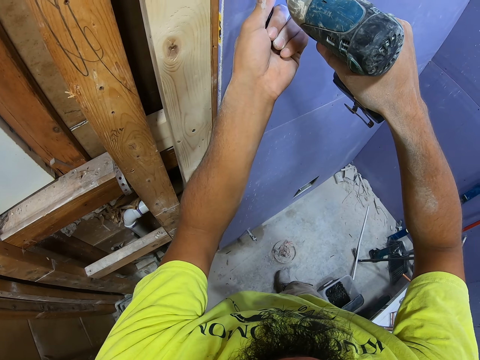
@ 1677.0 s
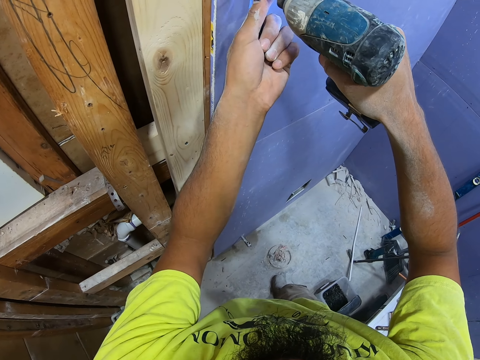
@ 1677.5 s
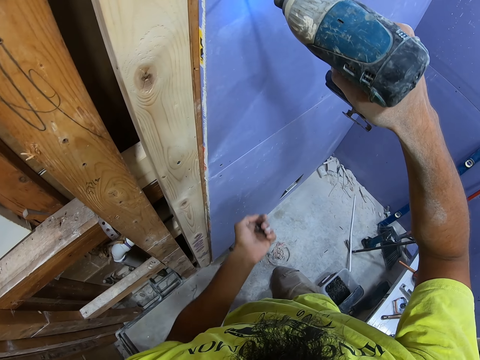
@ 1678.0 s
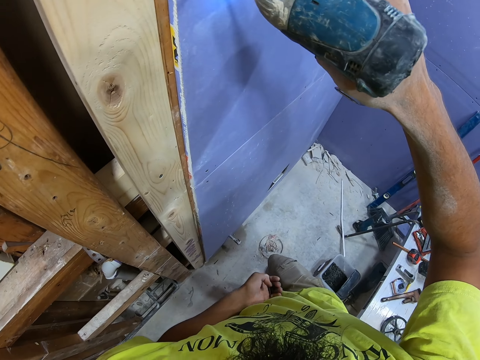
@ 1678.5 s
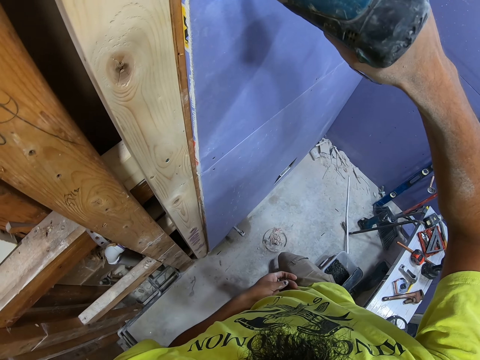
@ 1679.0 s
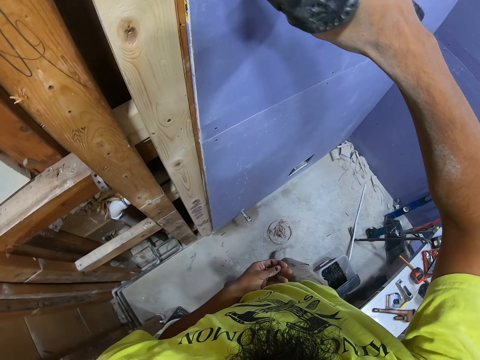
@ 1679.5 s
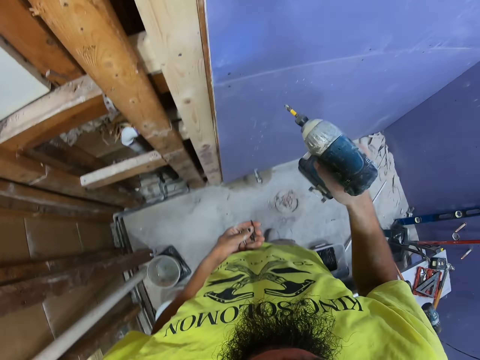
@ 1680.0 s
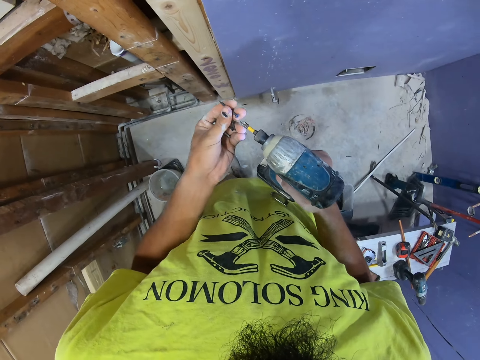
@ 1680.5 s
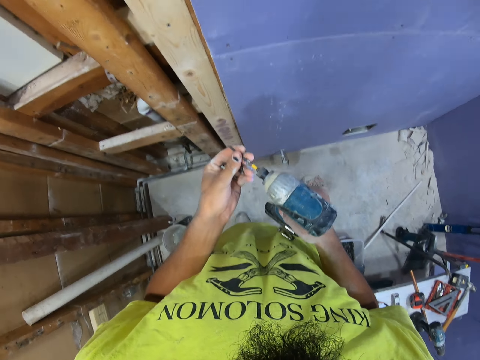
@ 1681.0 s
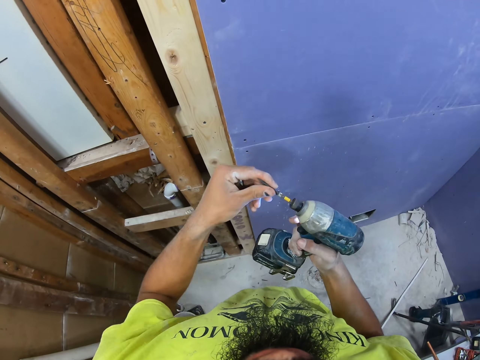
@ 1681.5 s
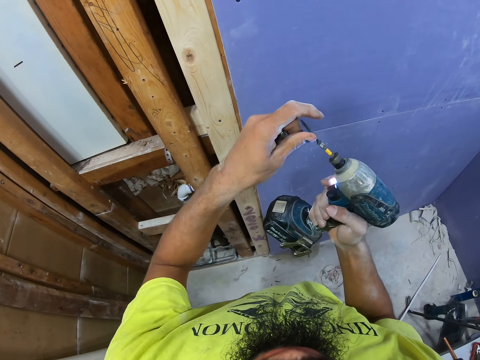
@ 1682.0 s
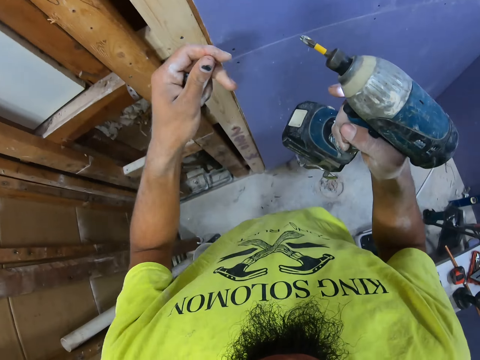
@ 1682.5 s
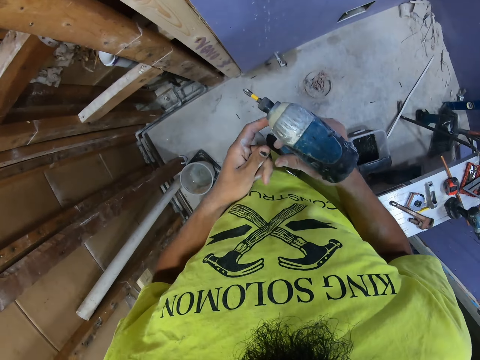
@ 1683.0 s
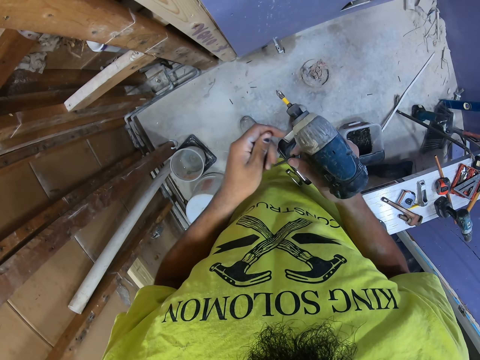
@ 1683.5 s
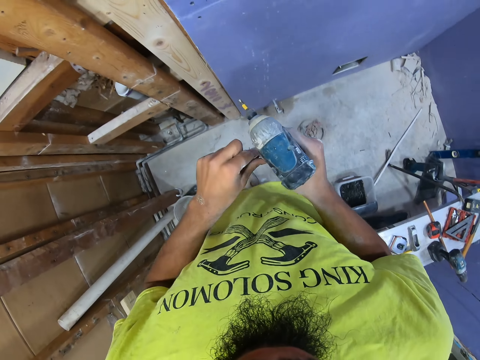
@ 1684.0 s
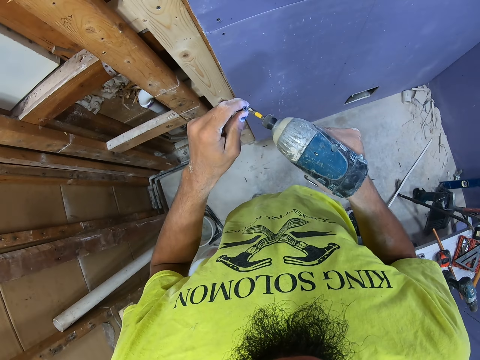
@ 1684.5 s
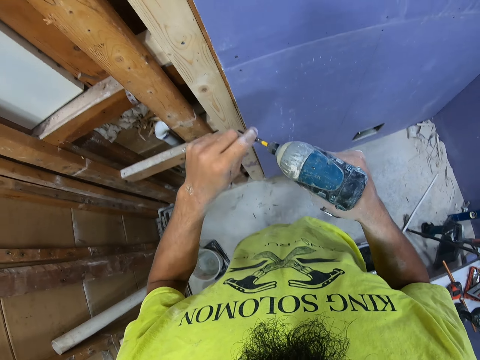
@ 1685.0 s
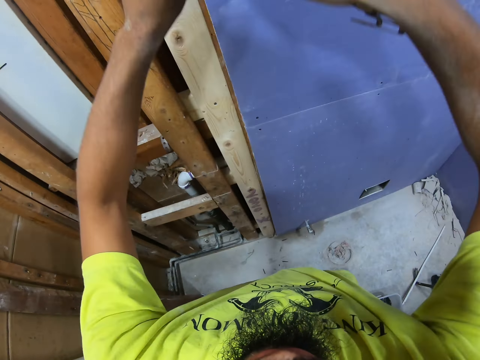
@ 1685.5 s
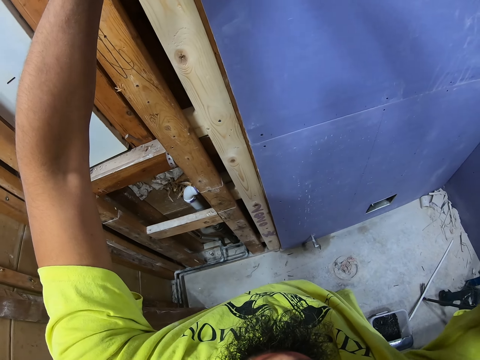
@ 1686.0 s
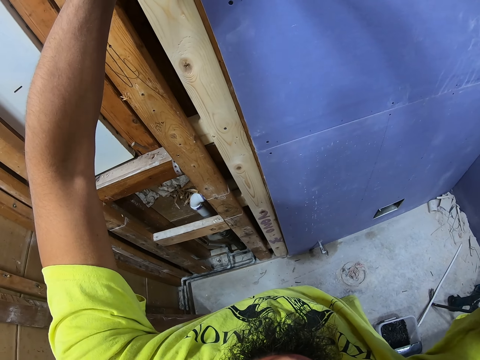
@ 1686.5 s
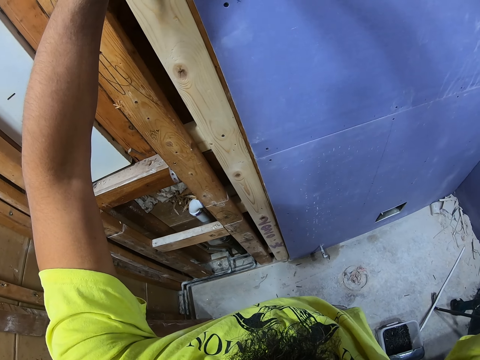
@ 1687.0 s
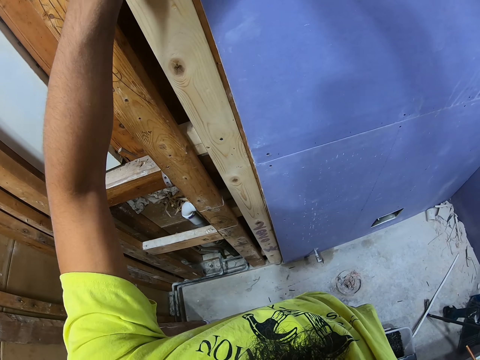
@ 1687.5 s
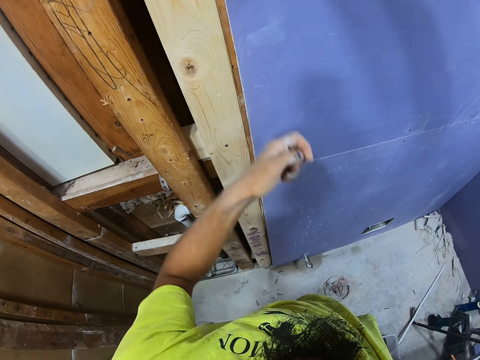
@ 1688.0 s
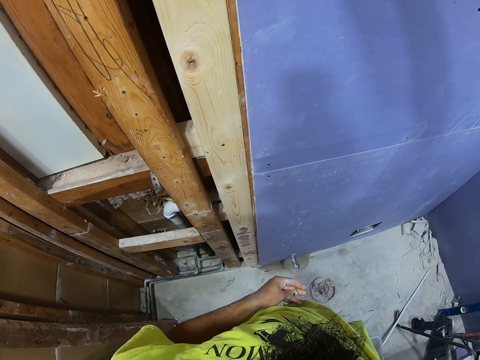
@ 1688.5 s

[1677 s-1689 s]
The camera wearer drills the screw into the board. They put the screw on the impact driver. They take a screw. They put the screw on the impact driver. They drill the screw into the board.

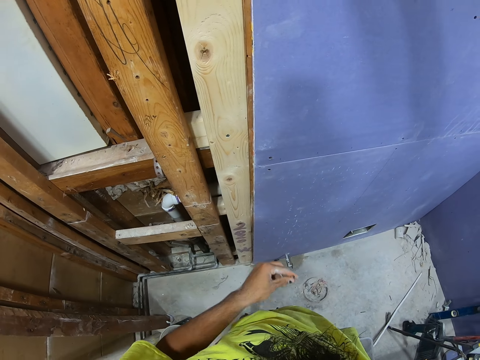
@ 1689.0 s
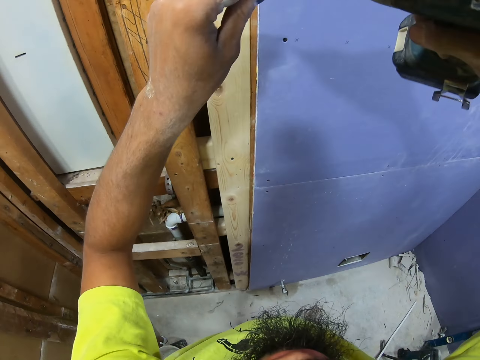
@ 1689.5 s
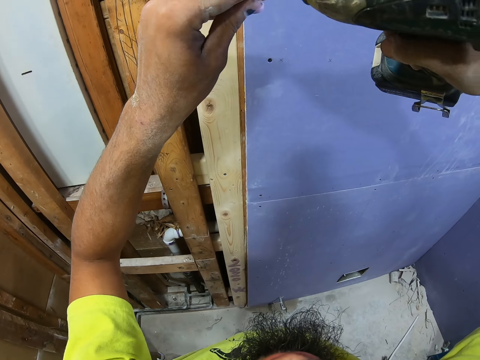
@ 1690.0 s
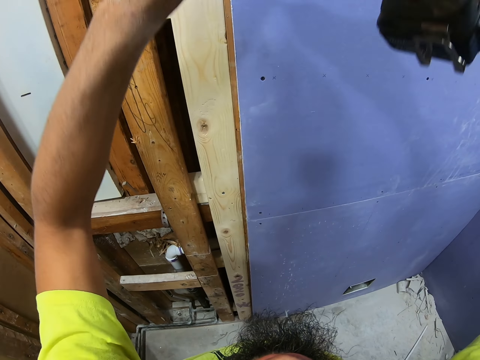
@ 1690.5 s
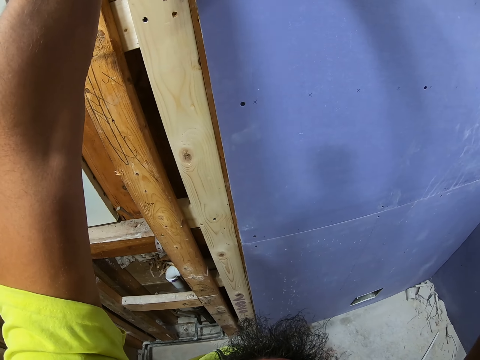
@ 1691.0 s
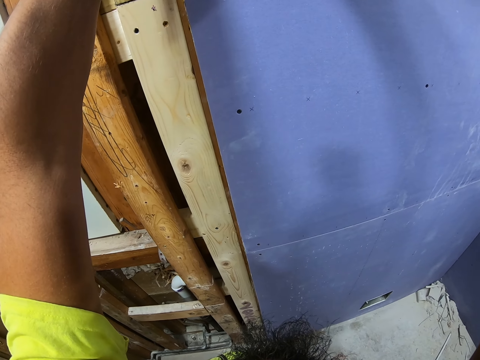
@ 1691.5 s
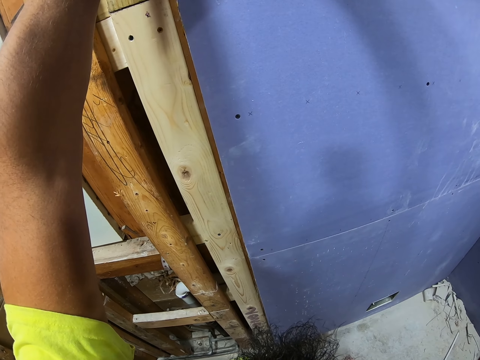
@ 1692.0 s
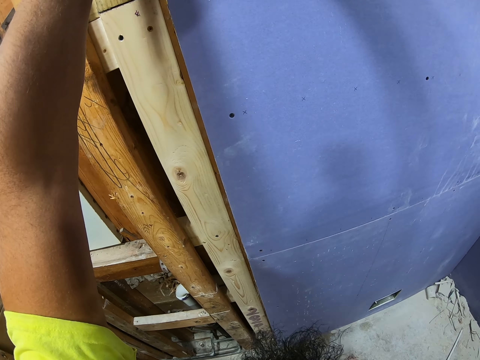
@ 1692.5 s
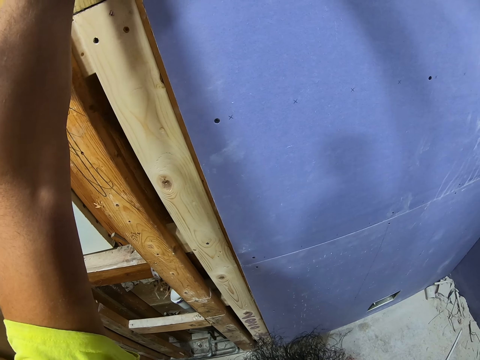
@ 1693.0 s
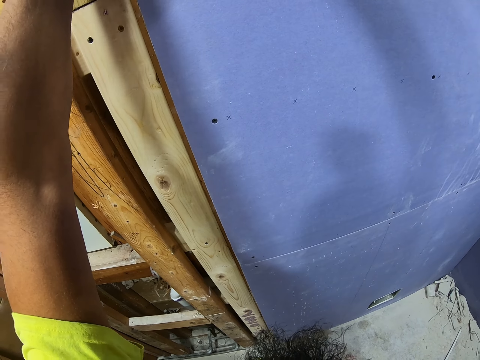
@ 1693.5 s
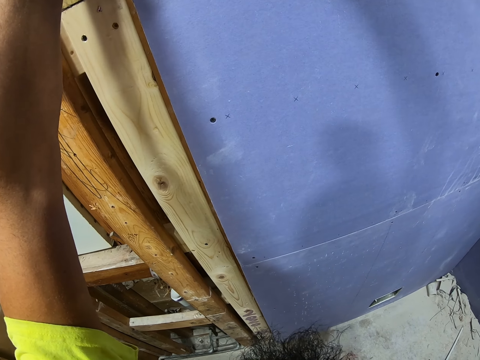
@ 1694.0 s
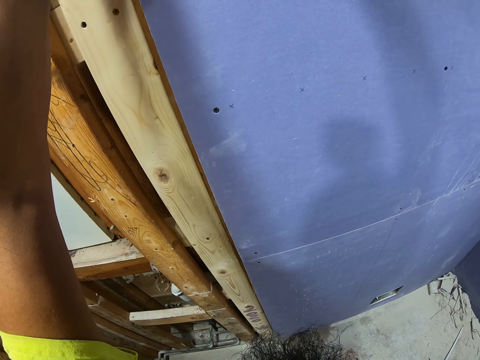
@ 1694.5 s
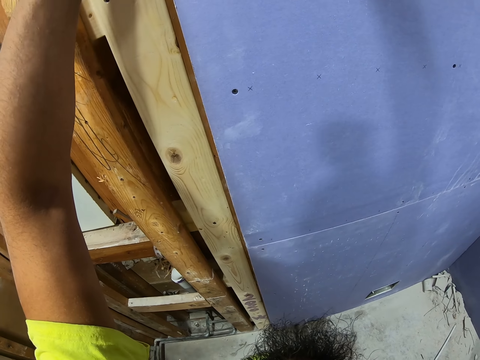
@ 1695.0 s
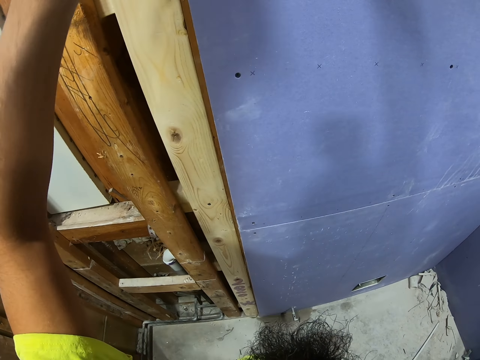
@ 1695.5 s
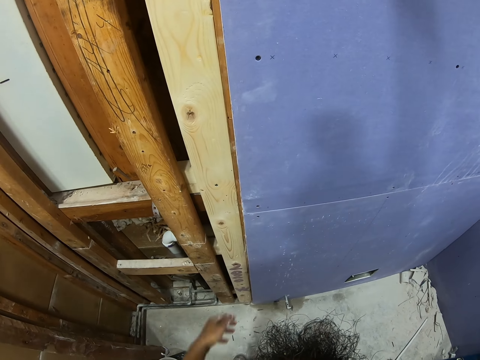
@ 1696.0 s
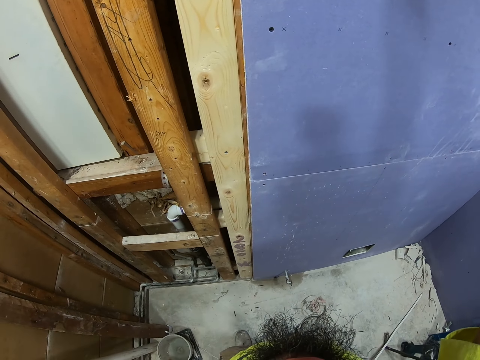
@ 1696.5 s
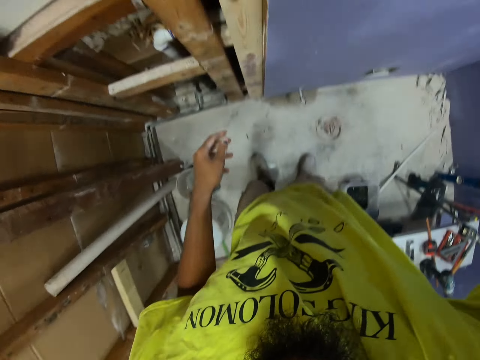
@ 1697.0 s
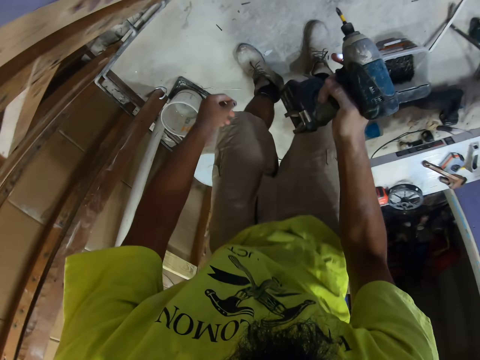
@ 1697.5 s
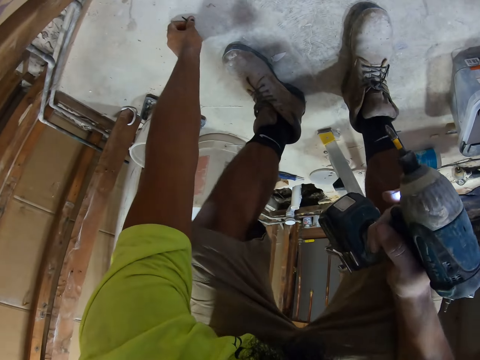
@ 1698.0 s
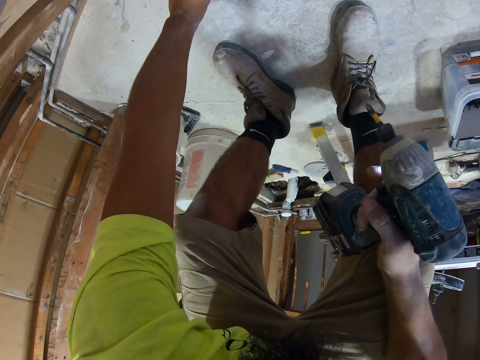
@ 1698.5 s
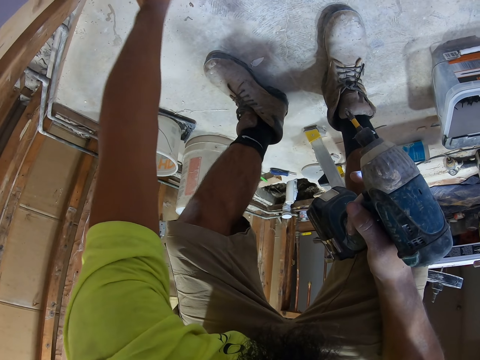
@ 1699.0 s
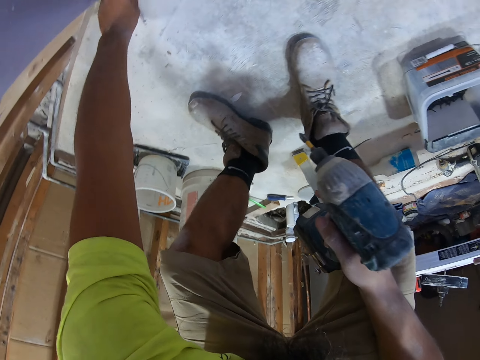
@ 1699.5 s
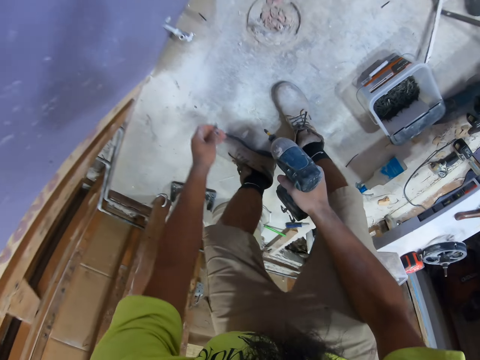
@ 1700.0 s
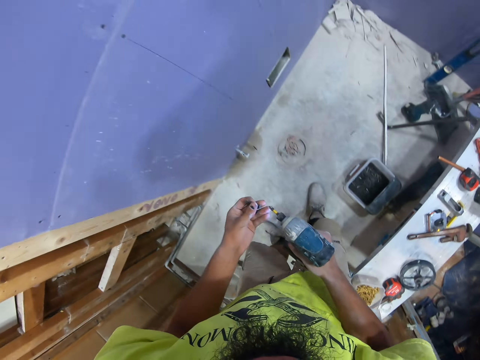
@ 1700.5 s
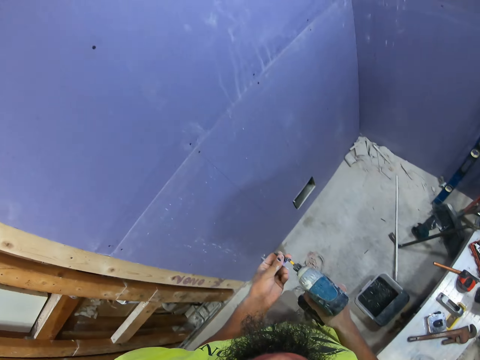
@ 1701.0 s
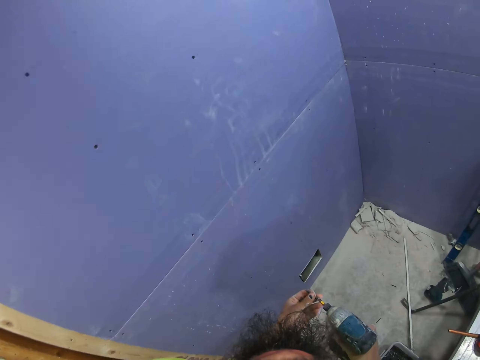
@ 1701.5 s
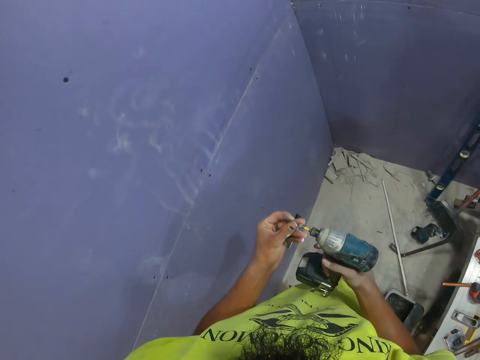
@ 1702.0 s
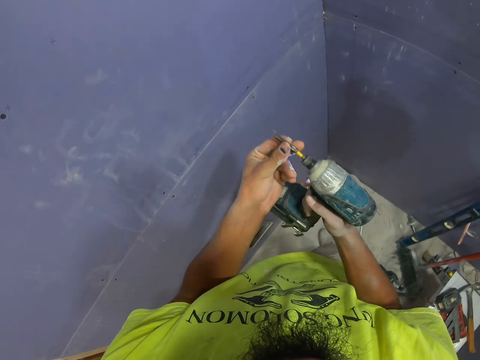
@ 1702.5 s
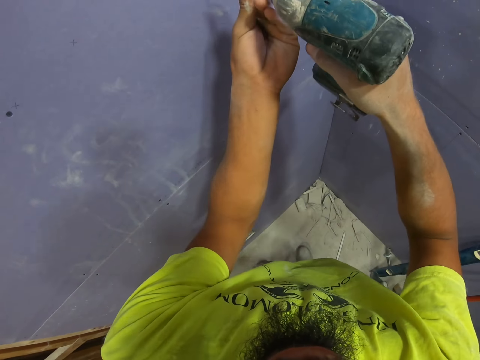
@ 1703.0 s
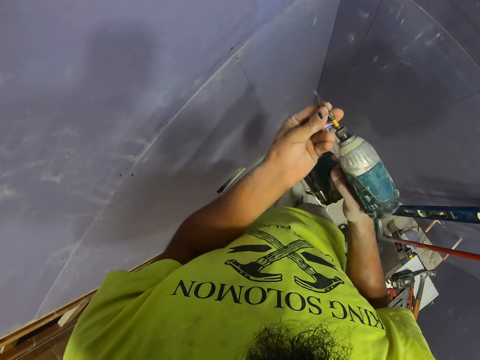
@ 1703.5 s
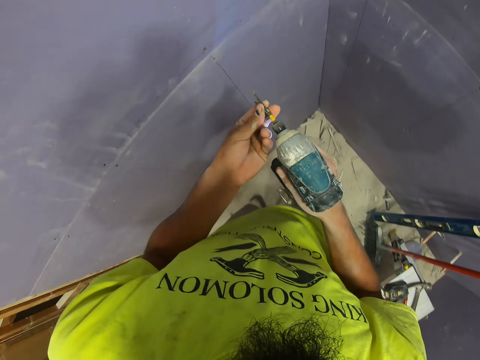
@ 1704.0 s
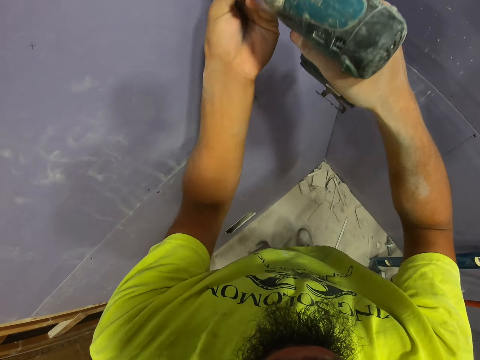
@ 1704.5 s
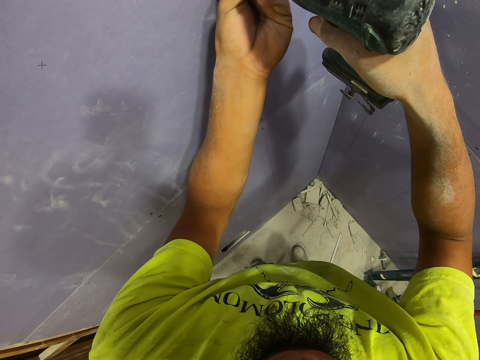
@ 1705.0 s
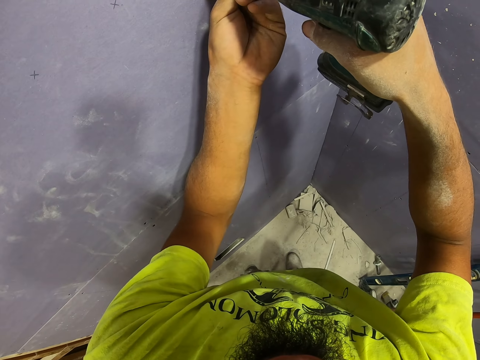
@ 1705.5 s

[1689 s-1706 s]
The camera wearer puts the screw on the impact driver. They drill the screw into the board. They pick the screws from the floor. They put the screw on the impact driver. They move in the room. They move the impact driver on the hands. They drive in the screw.
